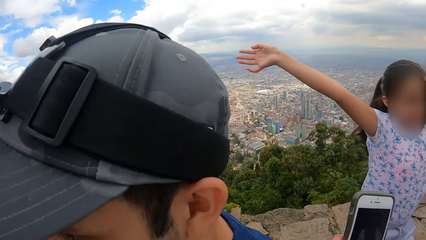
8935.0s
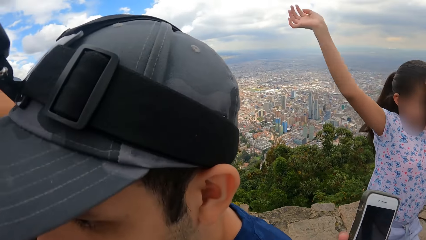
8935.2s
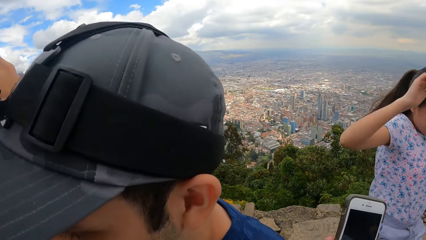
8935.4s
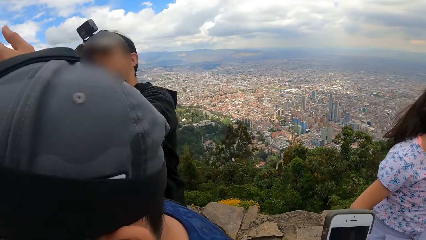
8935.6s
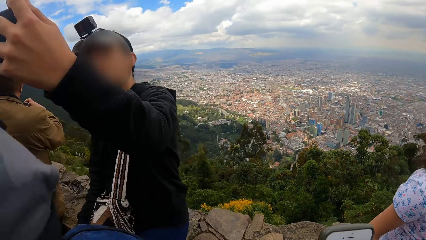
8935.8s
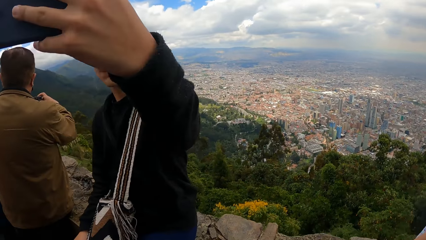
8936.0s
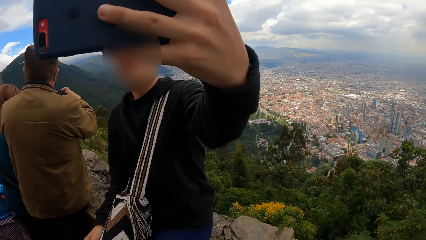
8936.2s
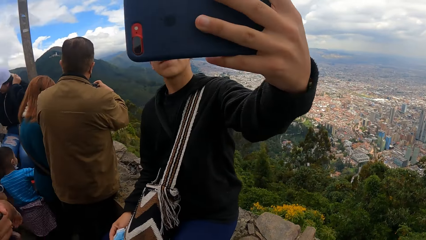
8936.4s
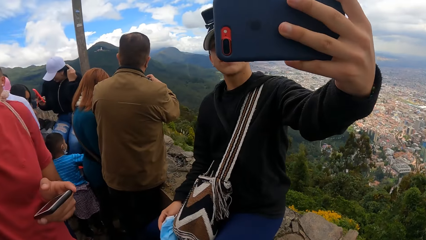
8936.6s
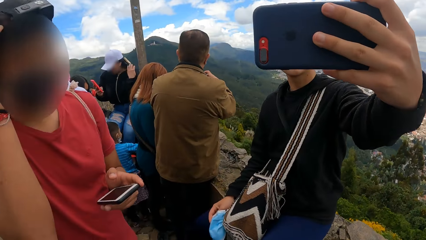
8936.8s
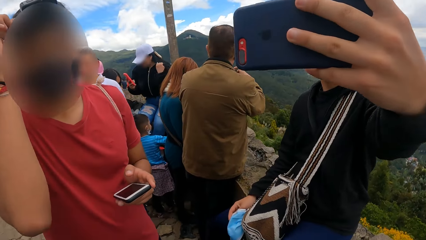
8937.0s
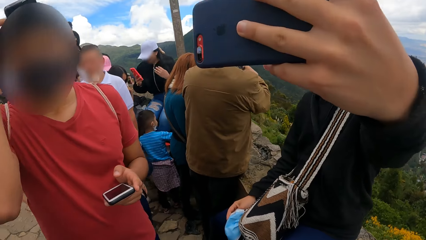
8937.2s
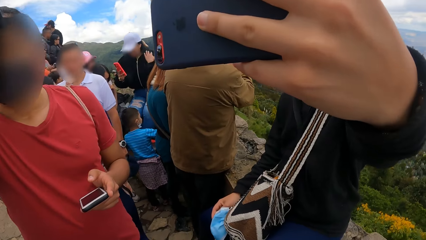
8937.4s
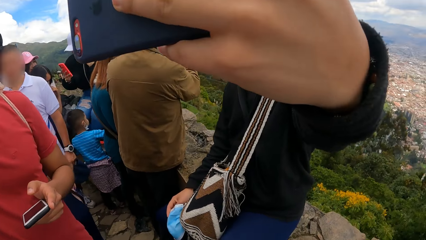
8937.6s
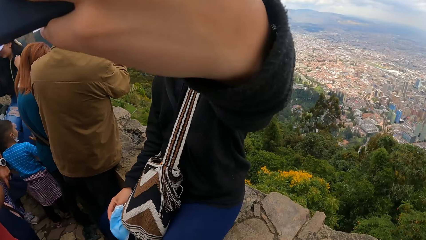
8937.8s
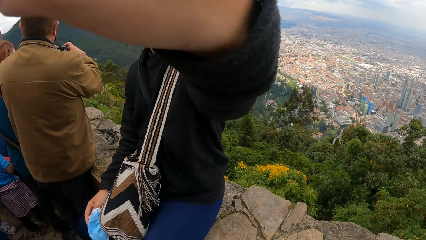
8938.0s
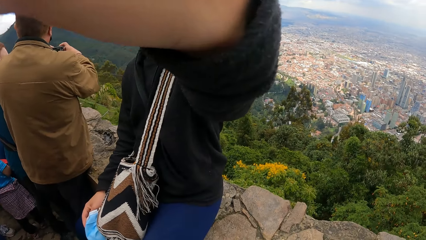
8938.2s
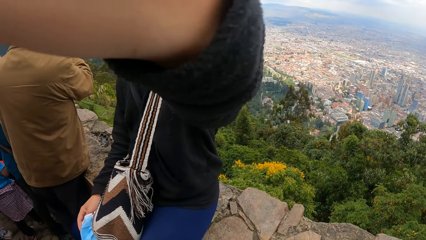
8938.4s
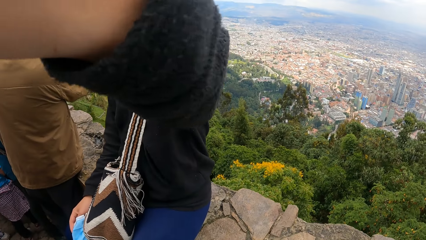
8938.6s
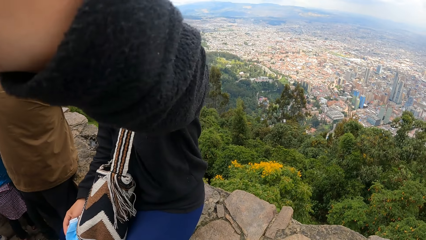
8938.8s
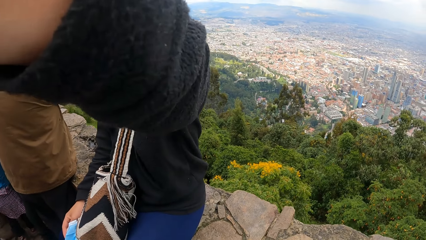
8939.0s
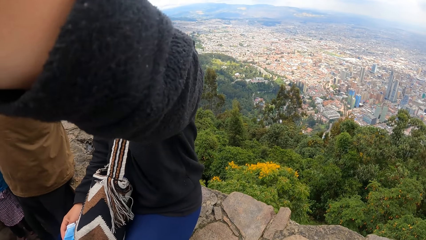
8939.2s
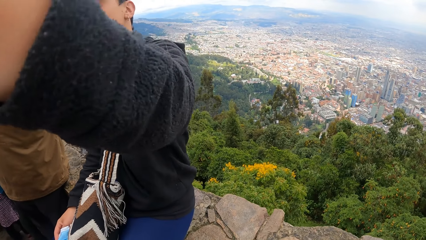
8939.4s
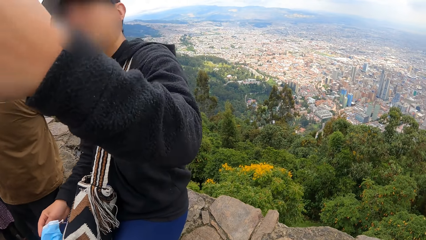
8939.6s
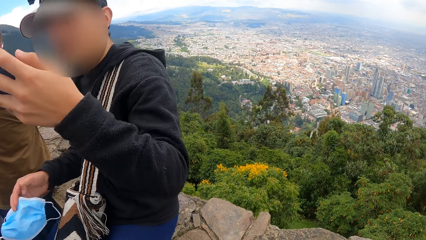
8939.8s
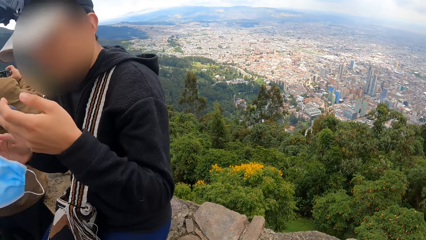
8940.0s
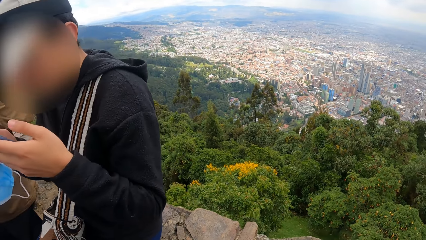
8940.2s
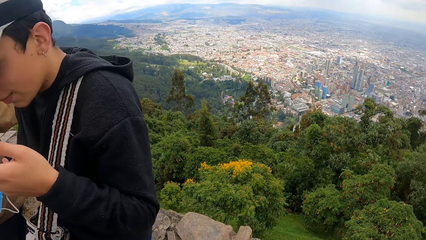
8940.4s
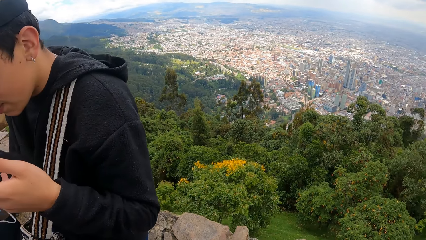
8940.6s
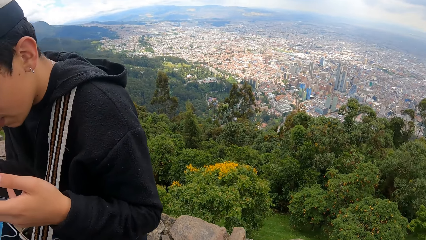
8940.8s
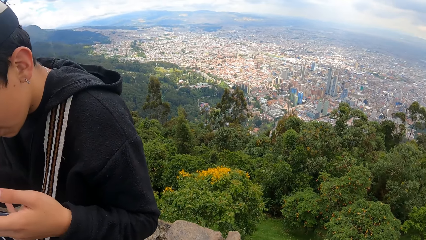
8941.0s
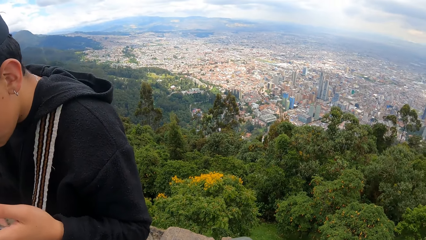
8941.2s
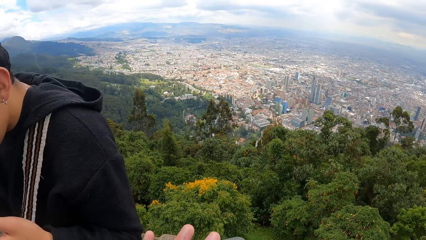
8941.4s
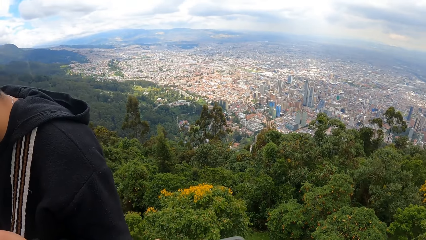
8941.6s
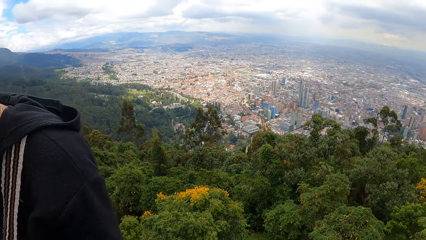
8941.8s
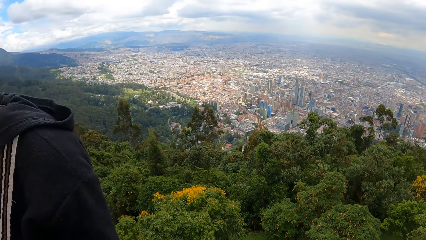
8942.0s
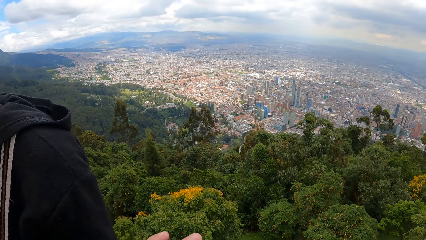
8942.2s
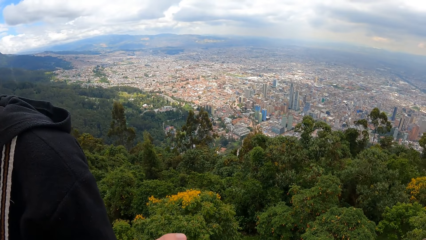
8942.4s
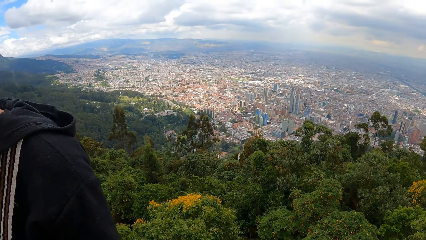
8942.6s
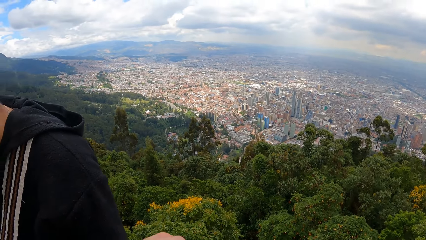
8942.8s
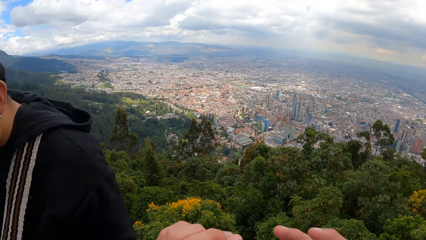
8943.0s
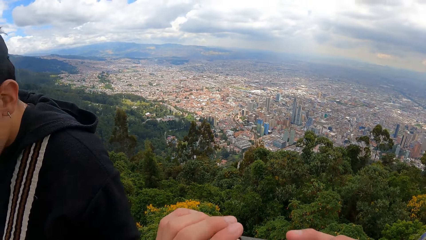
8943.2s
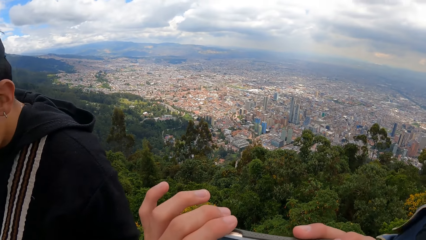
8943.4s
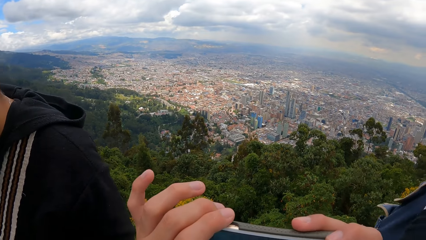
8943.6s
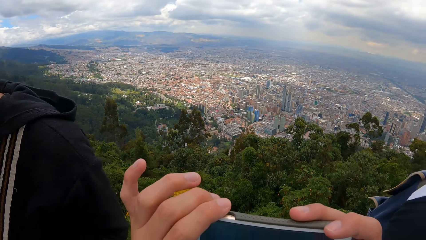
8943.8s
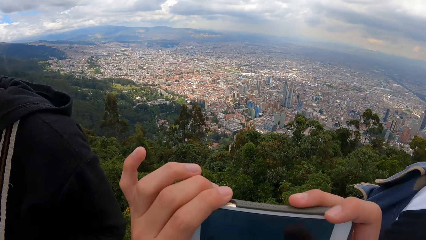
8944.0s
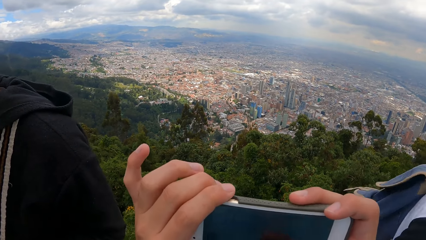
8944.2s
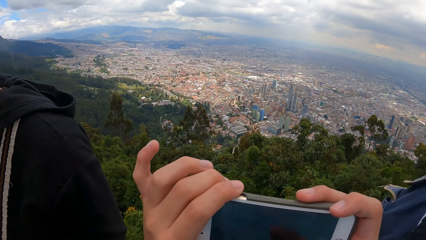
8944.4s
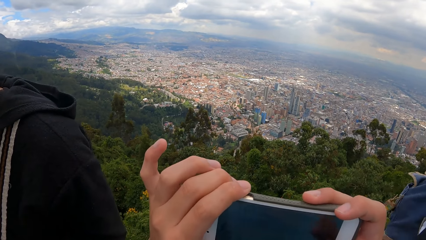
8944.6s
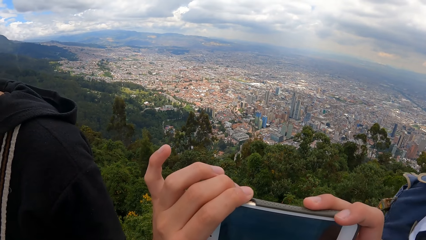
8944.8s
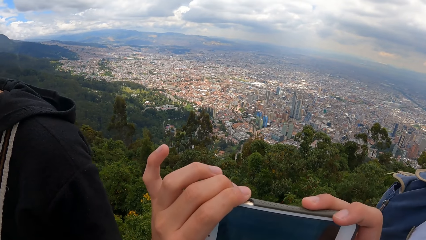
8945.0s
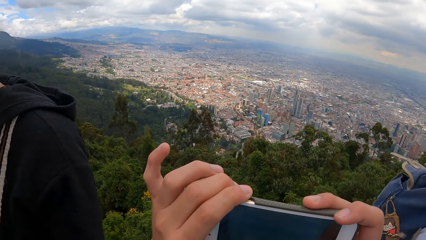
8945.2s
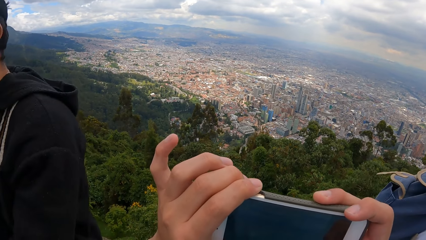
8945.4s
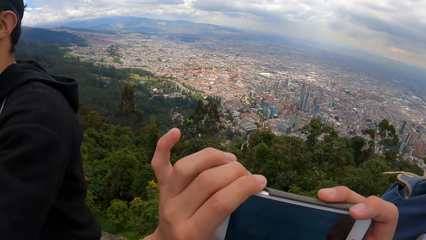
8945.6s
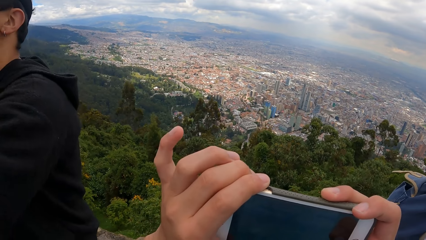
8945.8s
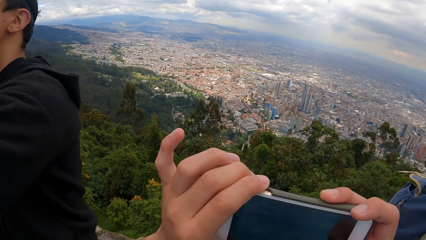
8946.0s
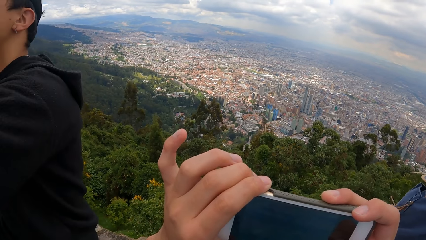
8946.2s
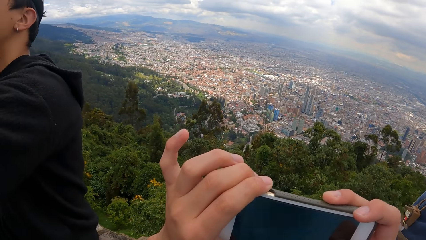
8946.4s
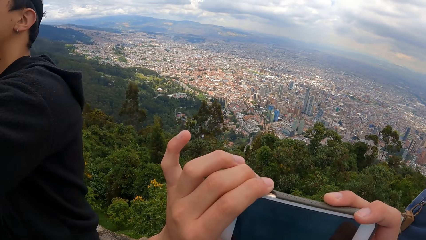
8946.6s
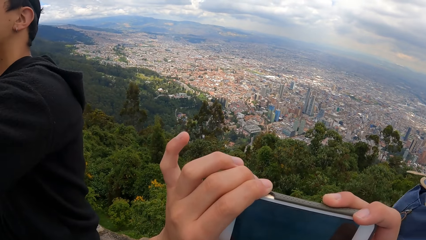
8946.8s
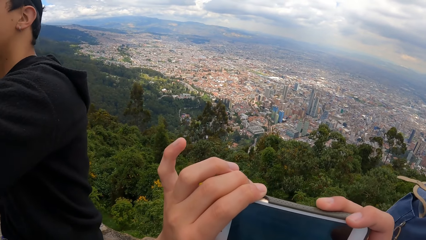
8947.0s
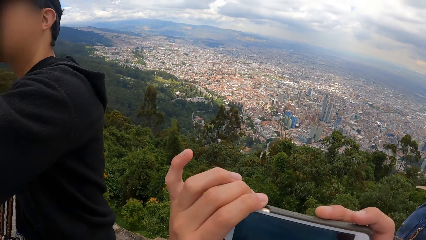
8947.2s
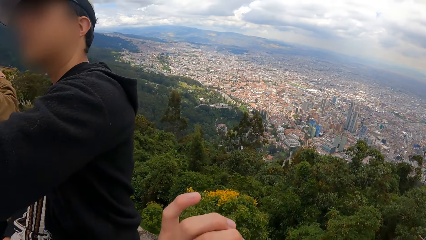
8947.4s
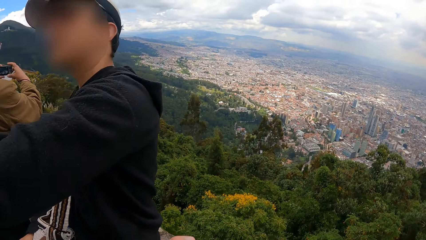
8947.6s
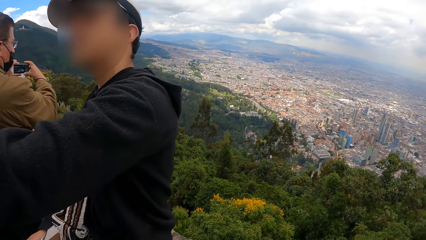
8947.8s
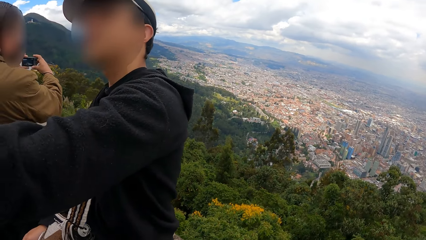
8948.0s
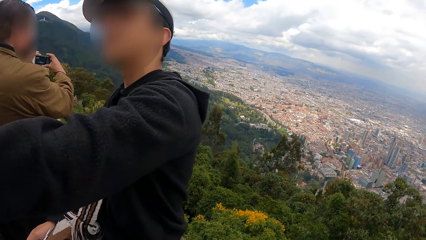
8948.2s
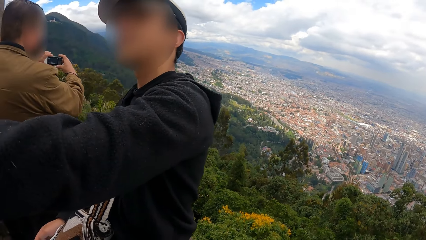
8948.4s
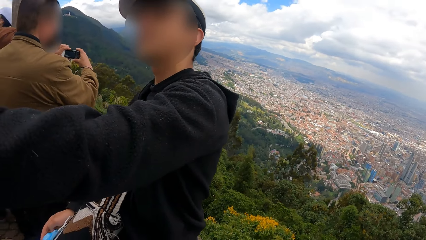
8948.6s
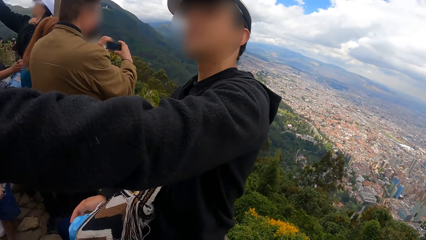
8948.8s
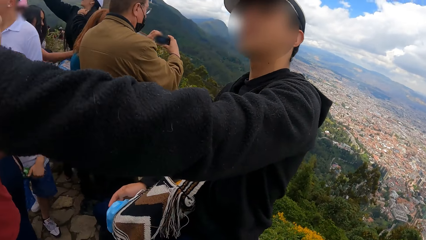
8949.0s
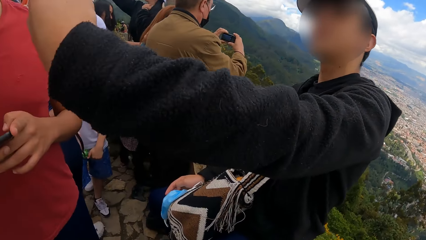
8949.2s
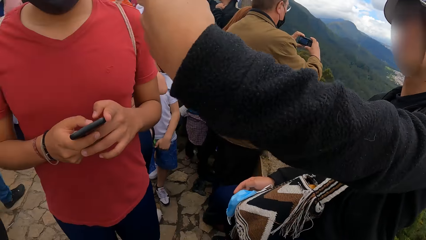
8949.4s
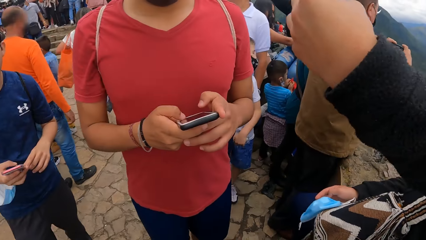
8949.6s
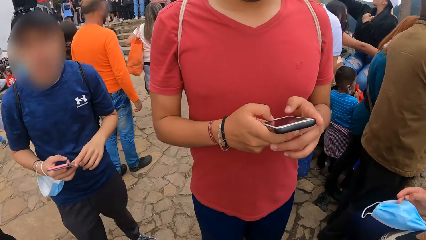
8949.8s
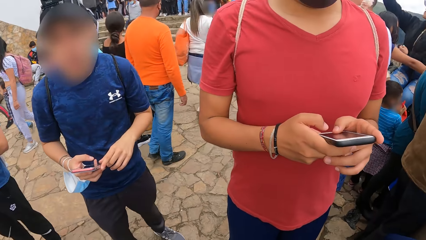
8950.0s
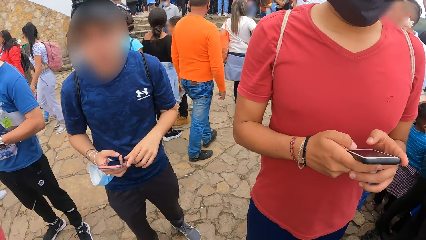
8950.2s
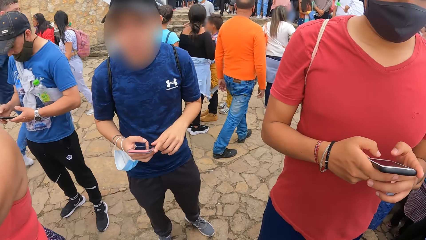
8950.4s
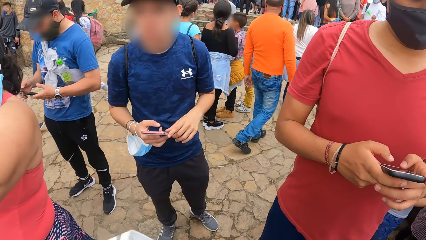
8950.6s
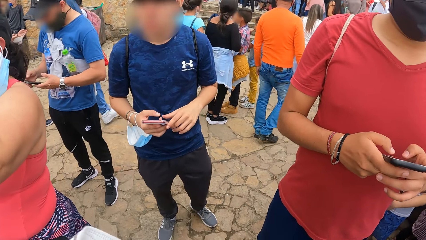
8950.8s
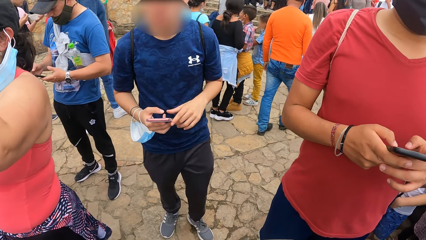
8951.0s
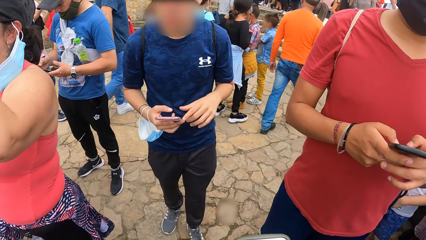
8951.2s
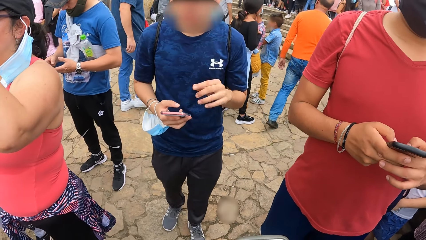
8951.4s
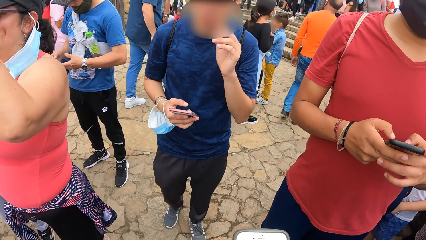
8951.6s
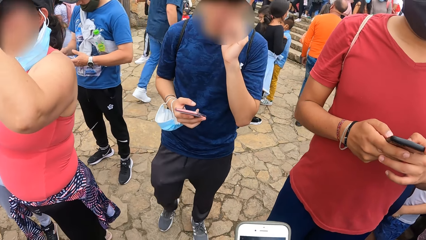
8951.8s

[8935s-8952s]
The camera wearer lifts their phone. A person takes a selfie. The camera wearer looks around at the people on the cliff. They look around at the city. They snap a picture of the city in the far distance with their phone. They turn around. They put their phone down. They look around at the people on the cliff. They look around.
